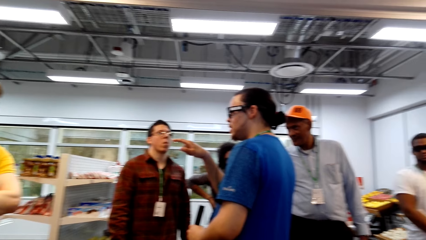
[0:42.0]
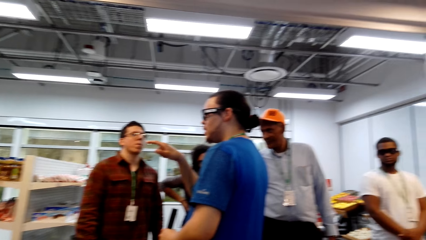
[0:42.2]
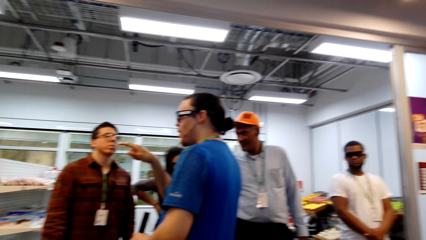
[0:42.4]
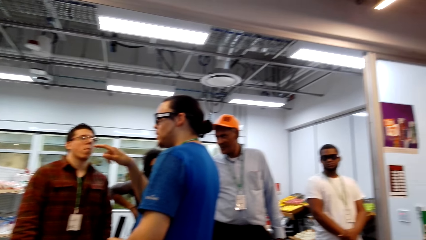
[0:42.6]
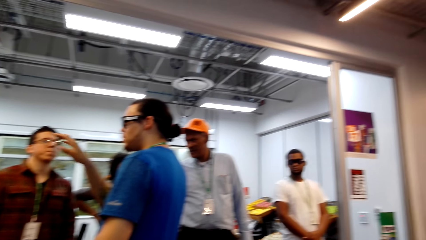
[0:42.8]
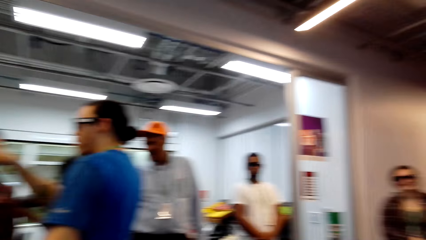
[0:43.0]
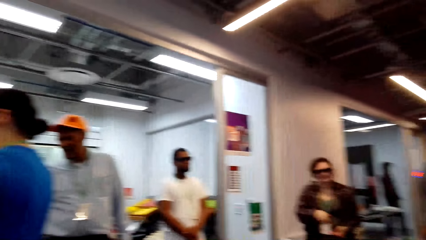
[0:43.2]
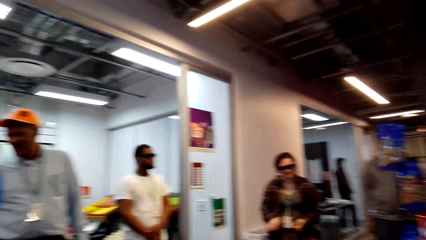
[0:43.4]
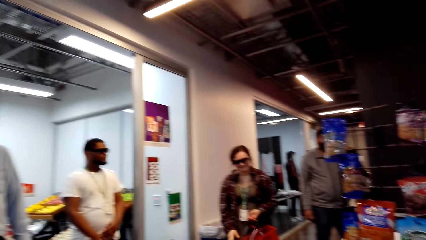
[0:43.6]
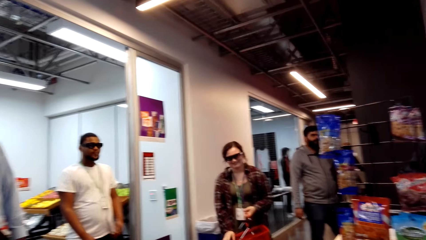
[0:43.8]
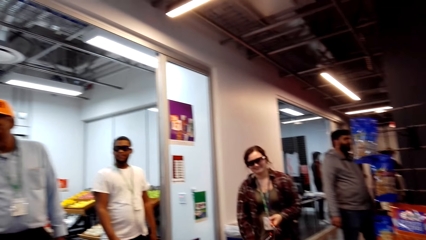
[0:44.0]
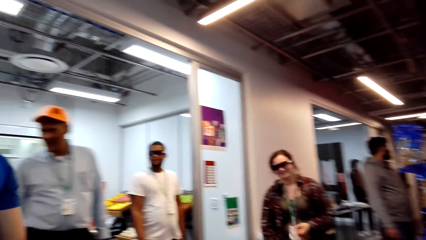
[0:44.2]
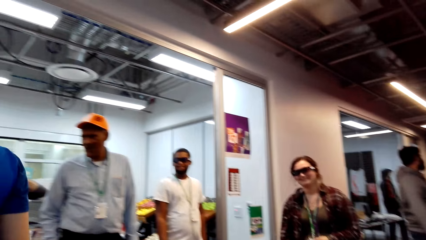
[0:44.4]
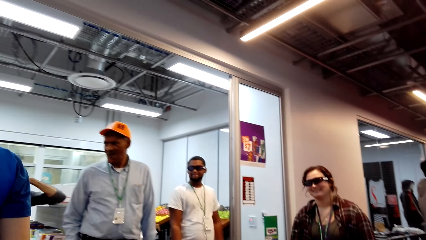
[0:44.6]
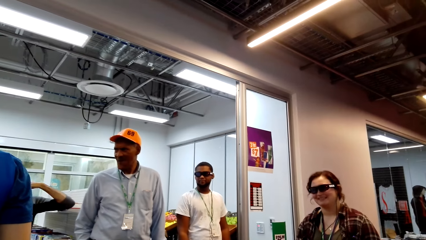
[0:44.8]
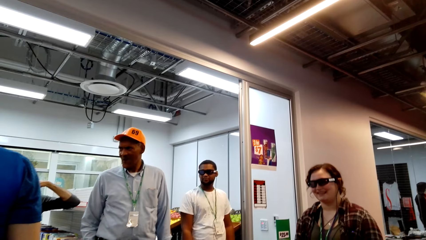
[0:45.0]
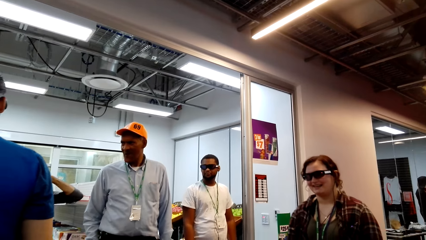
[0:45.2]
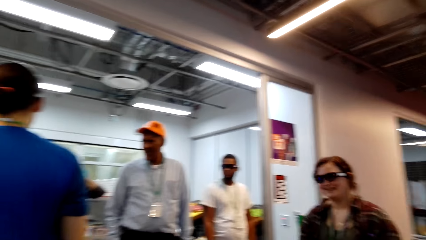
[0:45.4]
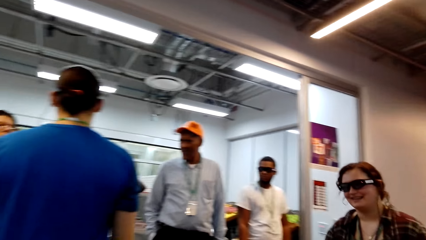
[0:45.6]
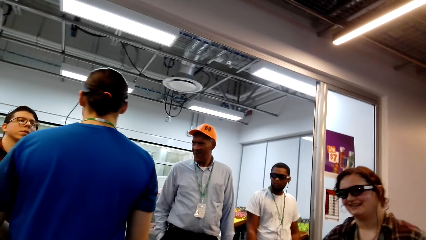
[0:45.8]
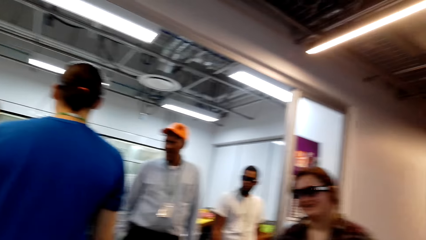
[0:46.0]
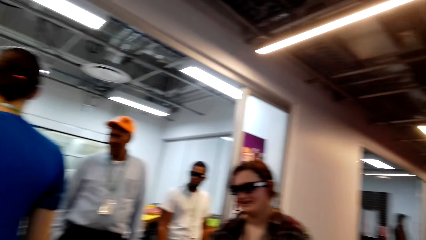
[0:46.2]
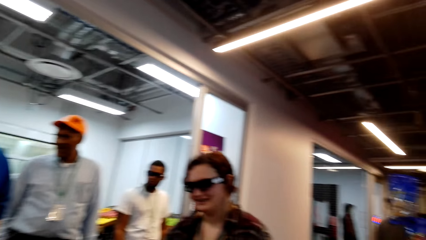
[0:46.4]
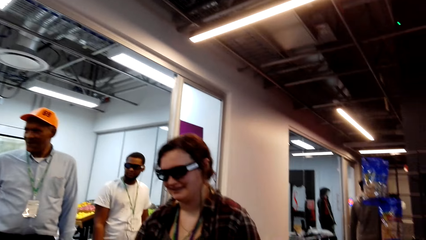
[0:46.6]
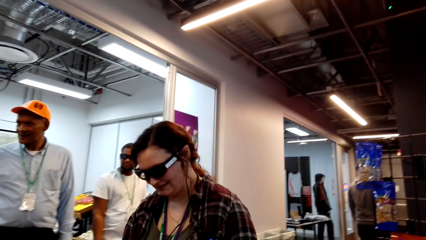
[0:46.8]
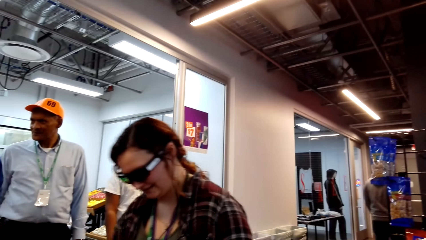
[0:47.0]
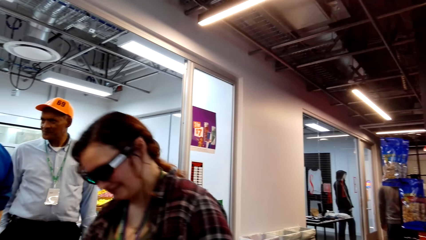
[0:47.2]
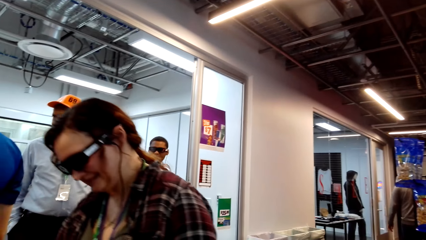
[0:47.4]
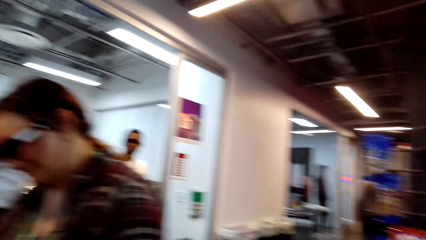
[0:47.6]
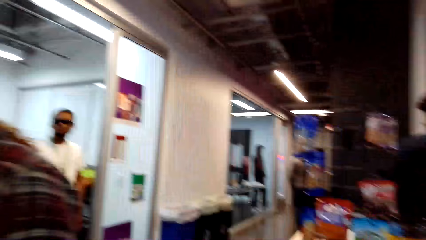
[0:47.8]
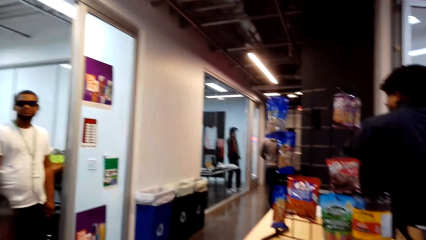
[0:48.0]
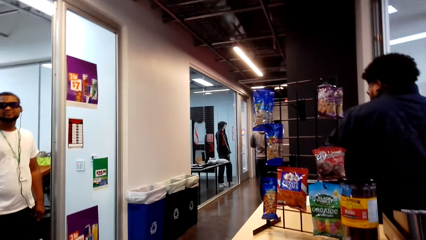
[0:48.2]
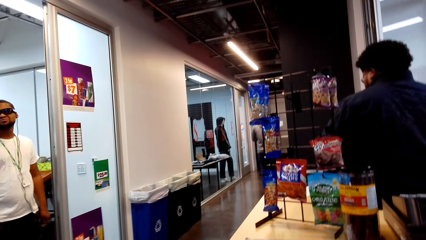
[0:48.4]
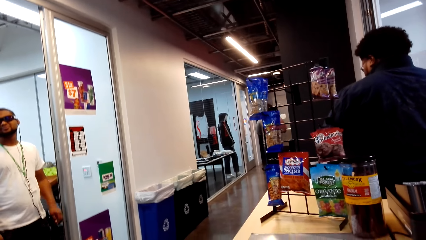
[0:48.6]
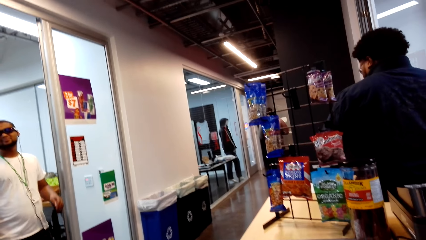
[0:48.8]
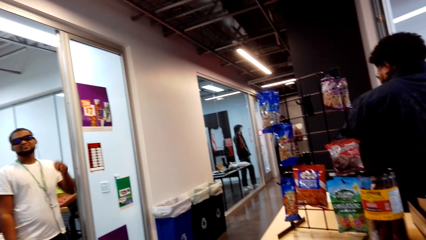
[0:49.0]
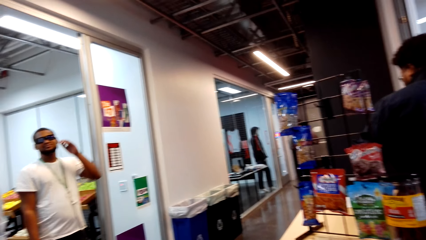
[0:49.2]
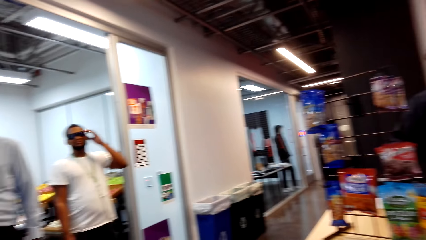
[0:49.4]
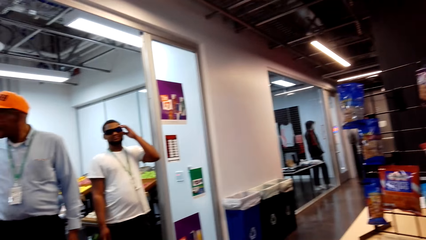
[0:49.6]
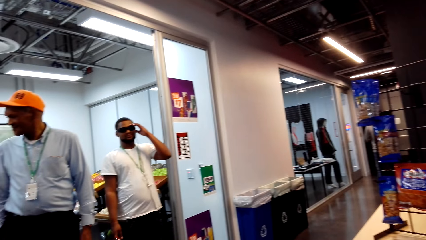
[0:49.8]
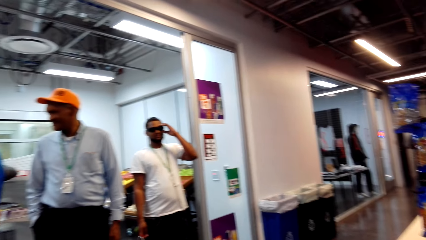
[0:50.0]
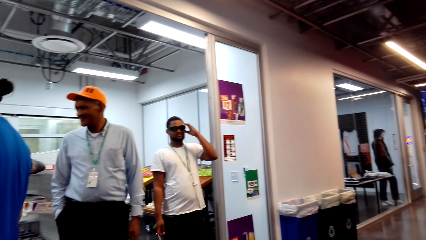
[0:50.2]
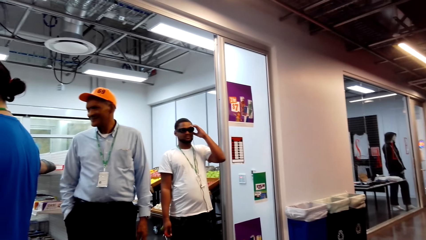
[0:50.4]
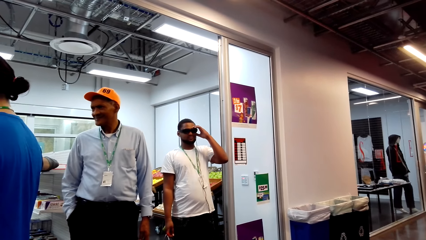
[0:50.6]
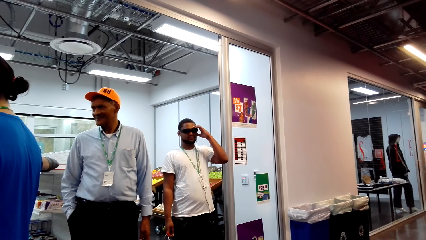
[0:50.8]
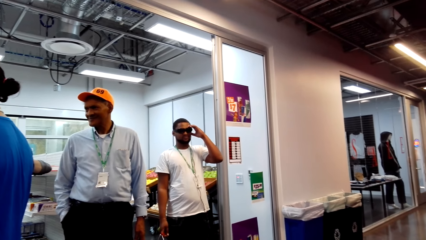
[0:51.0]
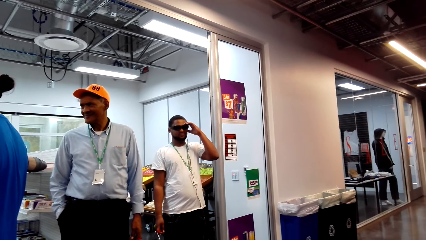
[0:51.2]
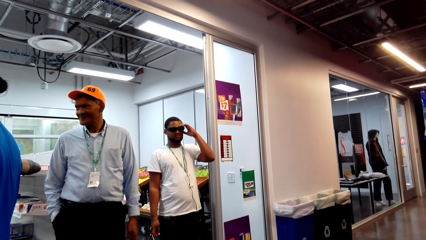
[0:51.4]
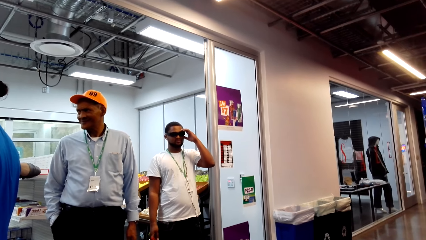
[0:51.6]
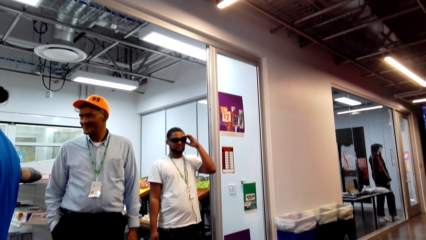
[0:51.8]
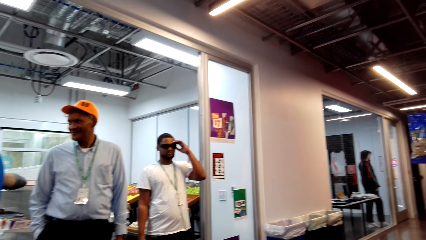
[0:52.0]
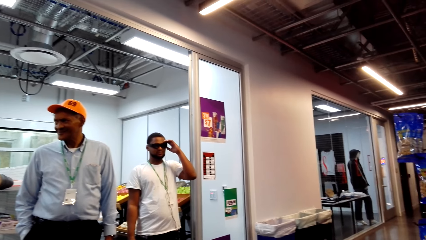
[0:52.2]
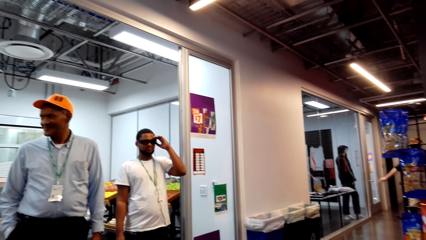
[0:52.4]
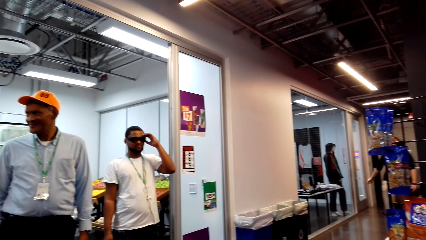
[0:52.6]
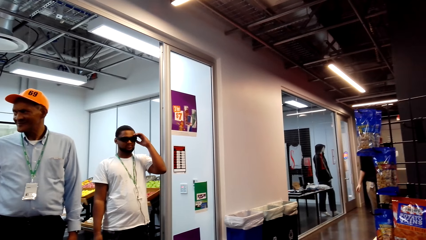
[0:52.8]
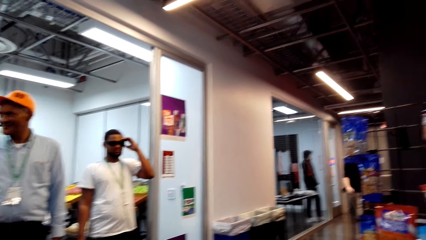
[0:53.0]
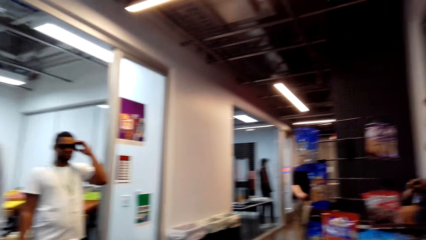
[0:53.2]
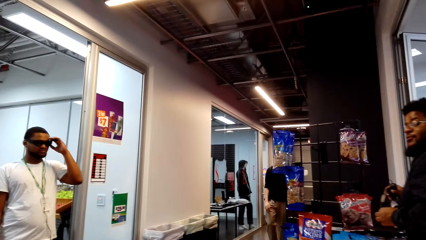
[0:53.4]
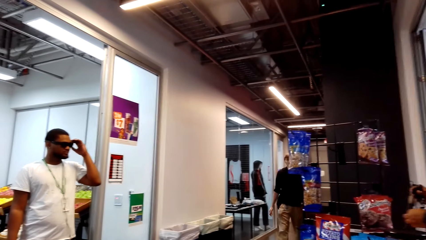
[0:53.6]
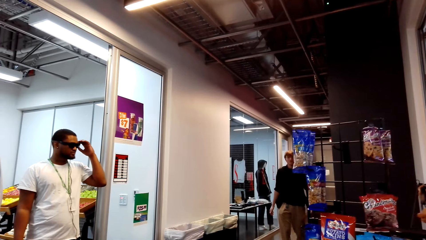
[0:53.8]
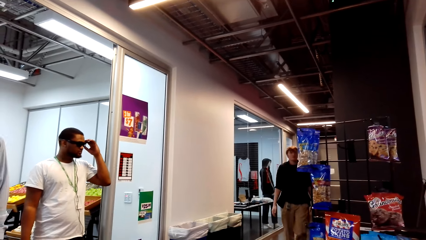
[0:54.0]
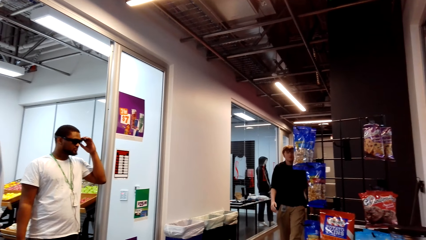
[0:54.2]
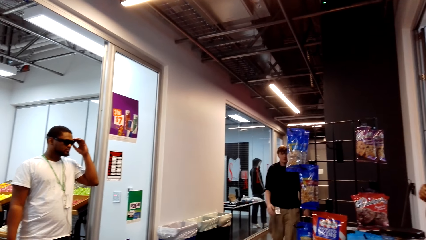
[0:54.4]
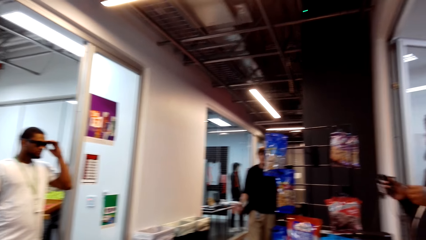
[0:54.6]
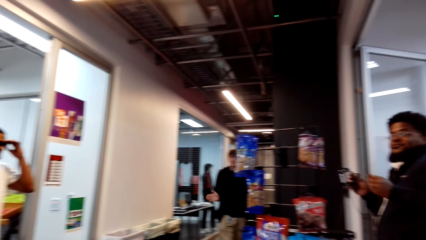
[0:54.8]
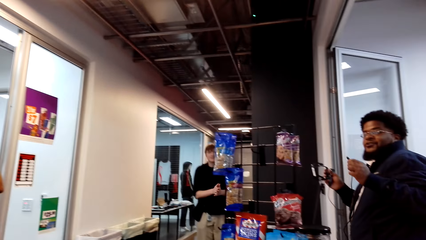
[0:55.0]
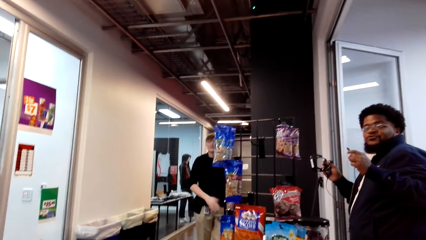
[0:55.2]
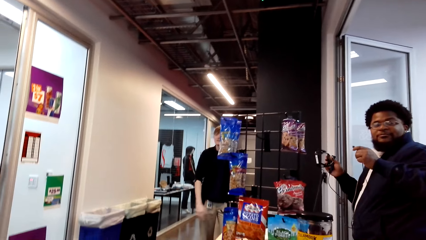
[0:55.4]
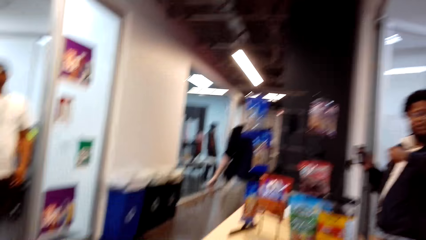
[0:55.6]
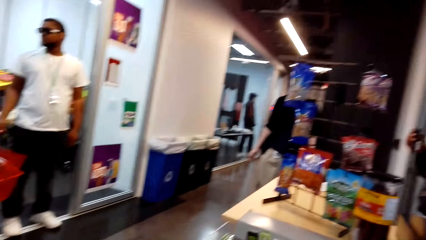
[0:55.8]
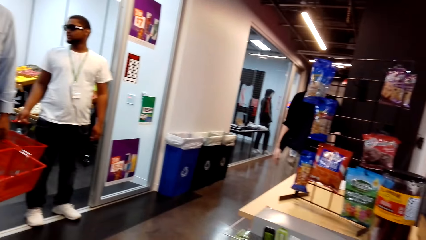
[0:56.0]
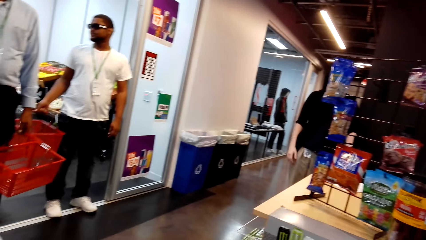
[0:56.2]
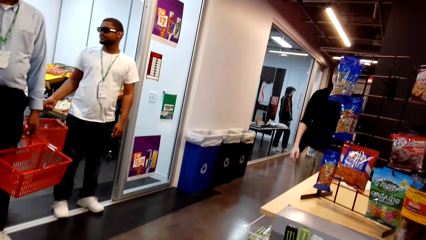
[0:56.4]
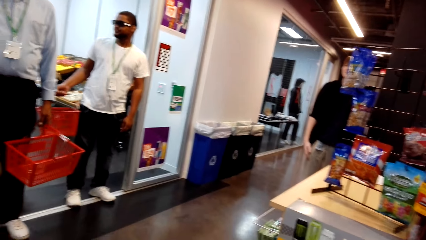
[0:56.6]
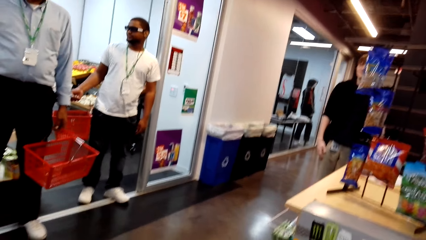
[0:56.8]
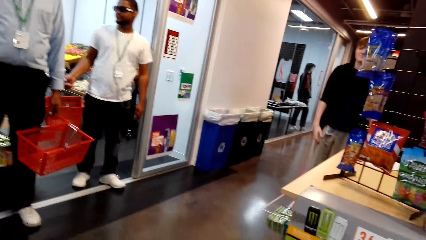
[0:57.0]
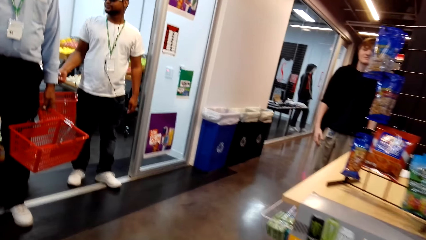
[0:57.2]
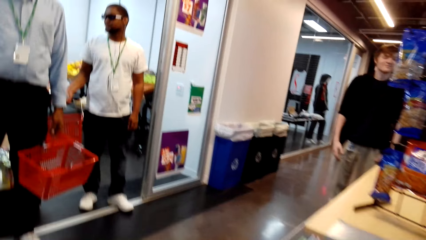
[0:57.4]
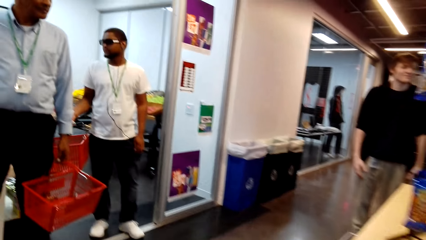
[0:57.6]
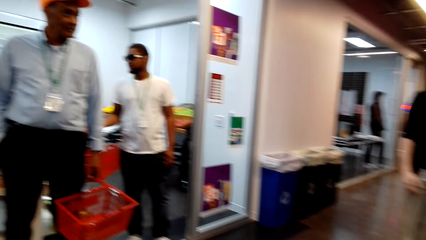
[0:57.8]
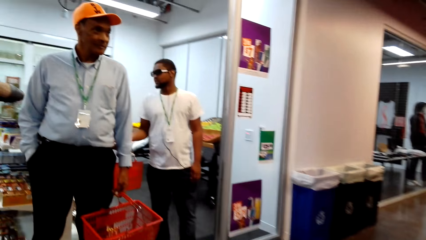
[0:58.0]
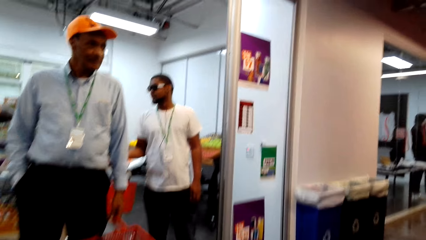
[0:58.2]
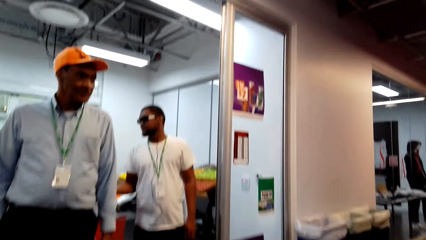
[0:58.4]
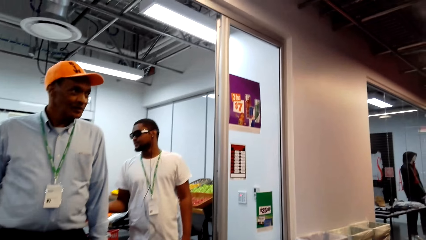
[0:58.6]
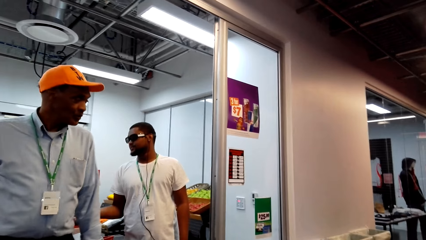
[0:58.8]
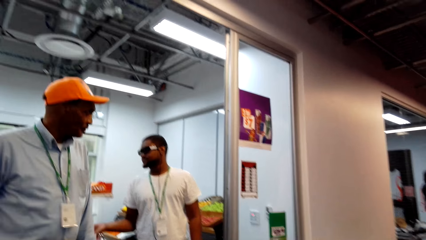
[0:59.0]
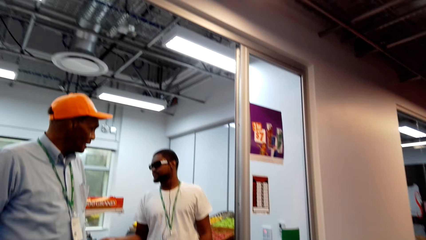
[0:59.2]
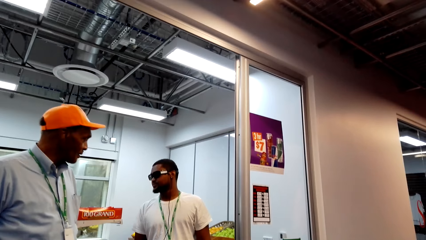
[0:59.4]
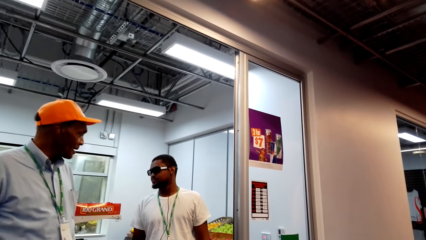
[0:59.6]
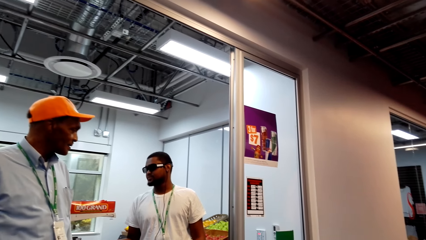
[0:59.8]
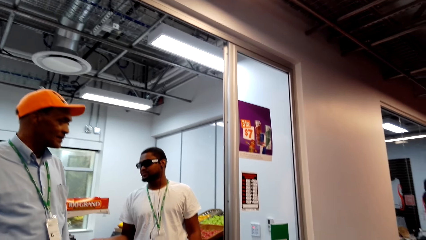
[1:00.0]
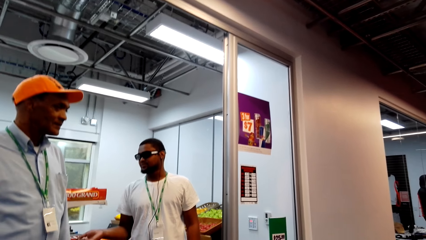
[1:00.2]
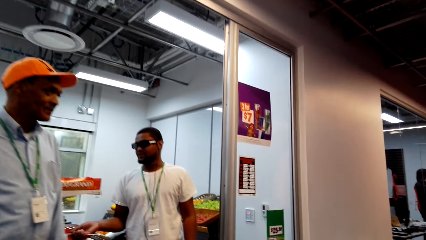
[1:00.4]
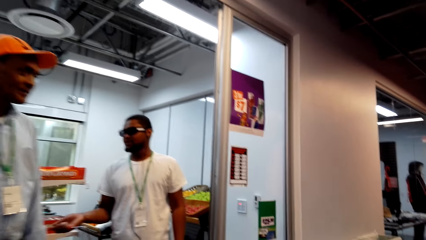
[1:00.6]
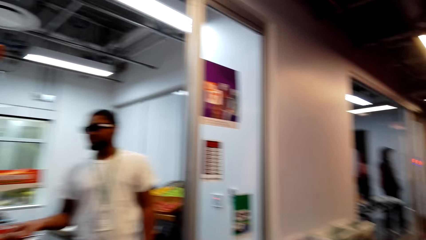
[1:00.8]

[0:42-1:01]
A man talks to another man. The camera wearer looks around. A man looks at the camera wearer. Another man adjusts the glasses. The camera wearer looks around. Another man holds something. The man adjusting the glasses turns around. Another man turns around.
